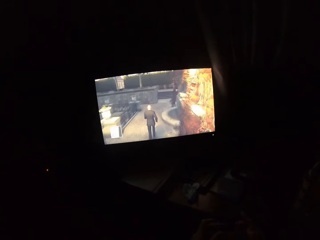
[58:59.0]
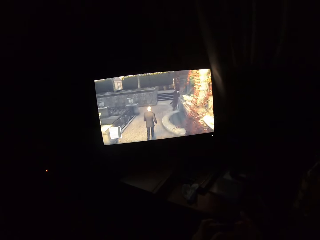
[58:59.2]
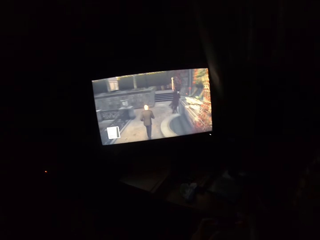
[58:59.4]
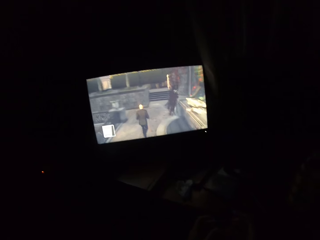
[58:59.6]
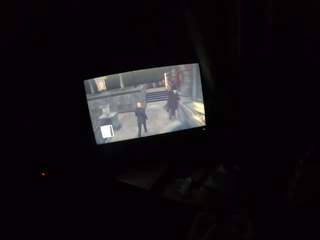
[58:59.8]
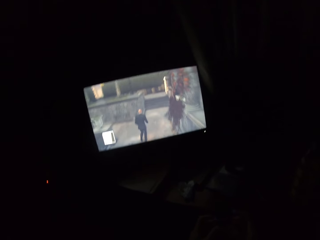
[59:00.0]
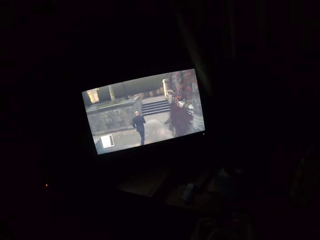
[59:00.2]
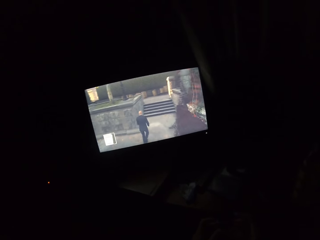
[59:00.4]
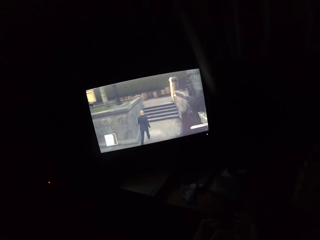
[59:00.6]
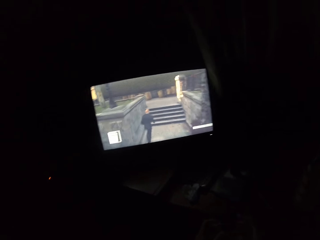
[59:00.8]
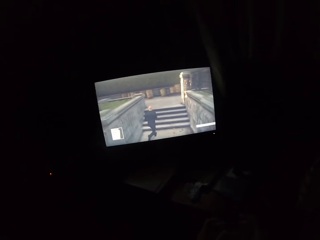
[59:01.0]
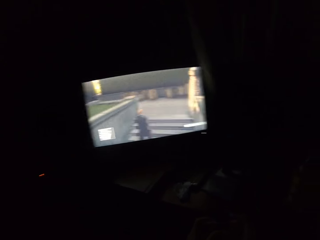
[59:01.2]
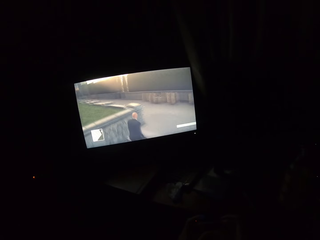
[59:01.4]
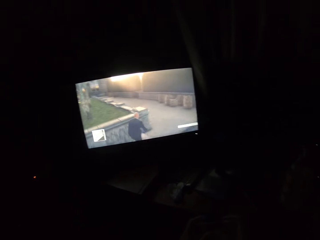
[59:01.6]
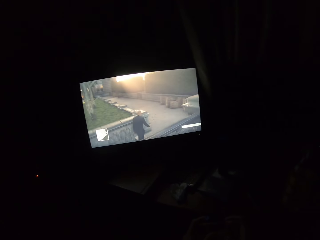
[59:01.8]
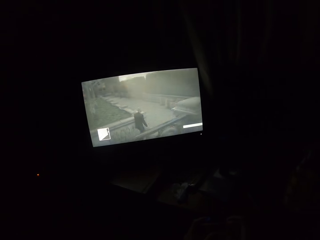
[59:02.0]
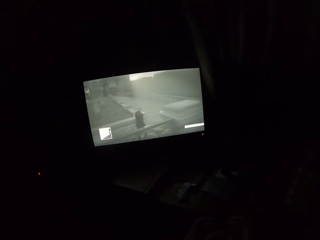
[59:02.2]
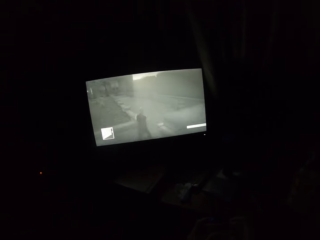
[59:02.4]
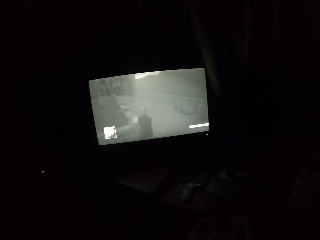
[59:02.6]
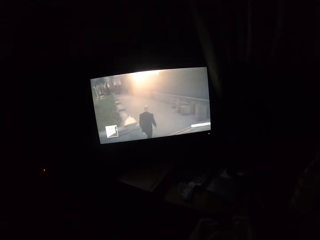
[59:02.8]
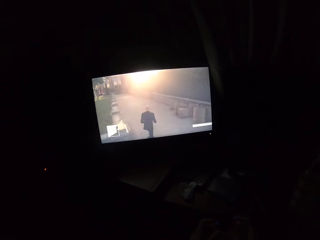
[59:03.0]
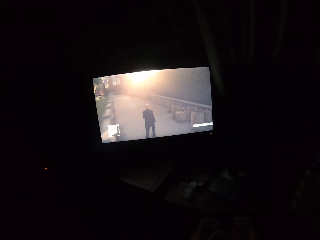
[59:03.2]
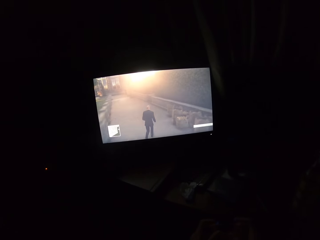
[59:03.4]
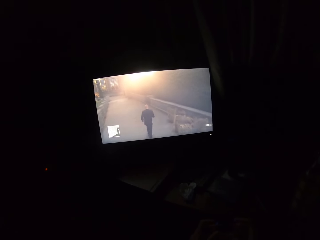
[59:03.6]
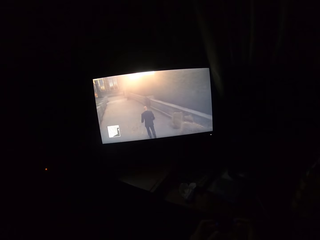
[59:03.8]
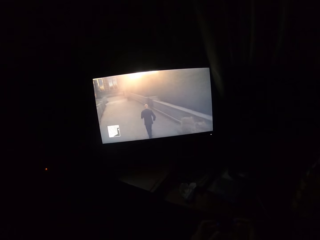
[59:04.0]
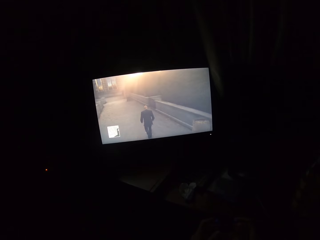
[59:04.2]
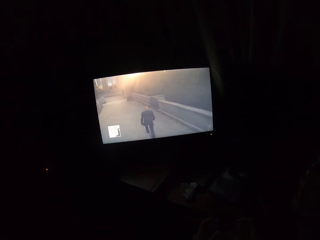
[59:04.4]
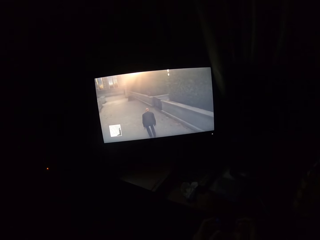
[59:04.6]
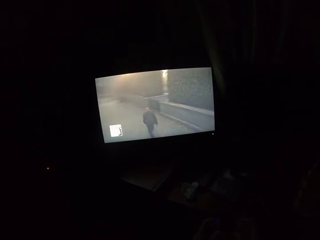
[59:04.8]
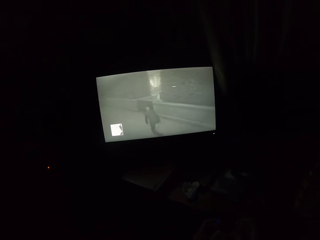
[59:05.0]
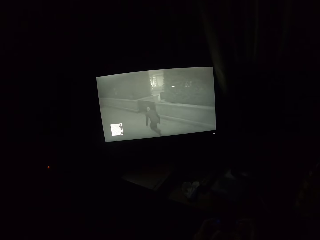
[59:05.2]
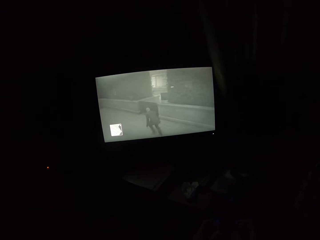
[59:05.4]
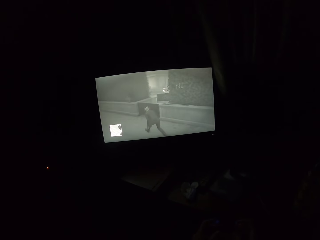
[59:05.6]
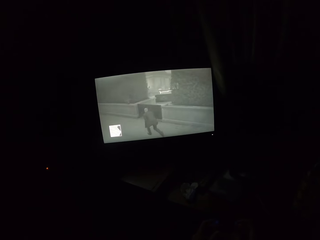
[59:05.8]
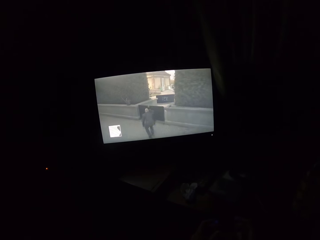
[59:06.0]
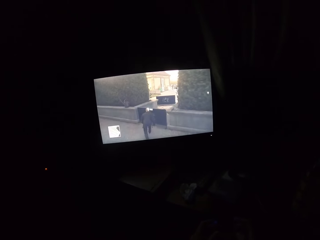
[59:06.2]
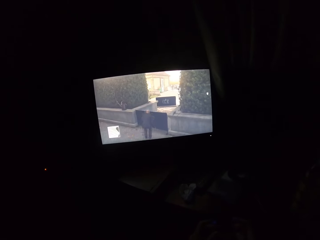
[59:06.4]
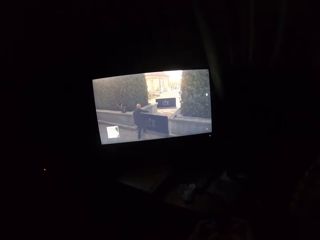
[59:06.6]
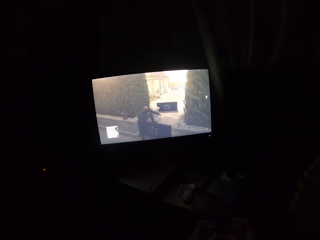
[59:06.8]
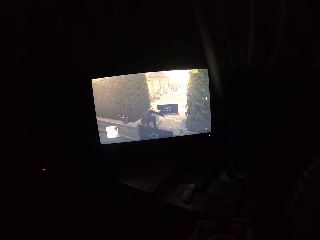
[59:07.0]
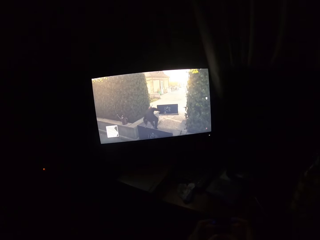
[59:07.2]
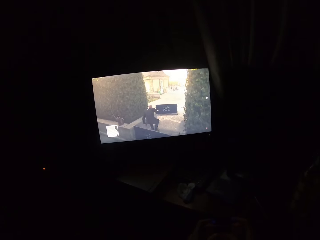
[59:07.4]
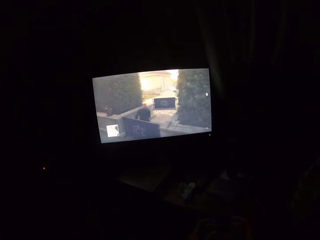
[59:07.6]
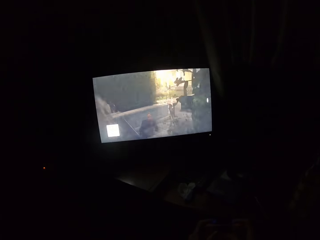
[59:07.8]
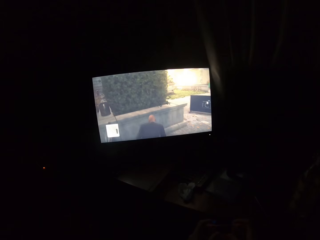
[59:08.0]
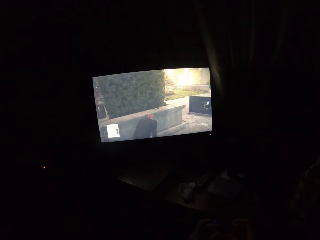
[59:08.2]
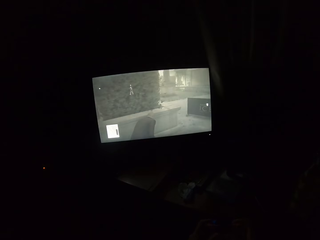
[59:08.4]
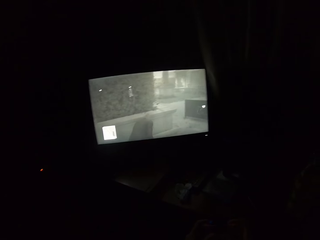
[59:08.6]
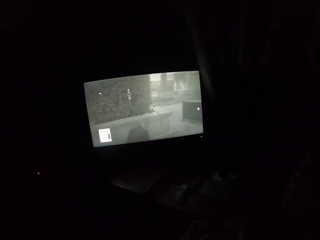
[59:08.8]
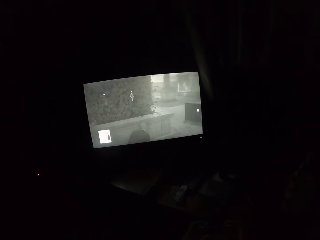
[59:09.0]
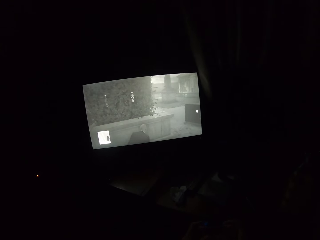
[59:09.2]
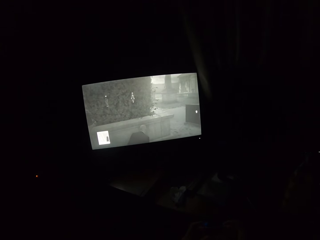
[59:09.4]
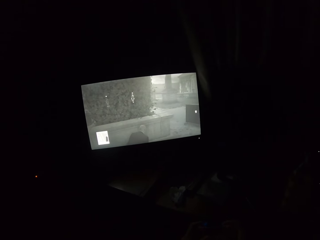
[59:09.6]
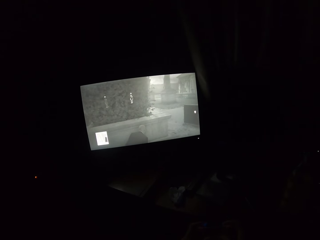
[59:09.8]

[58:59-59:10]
The camera wearer turns to the side. They play a video game on the screen.

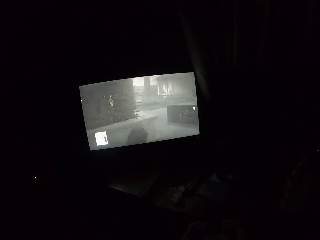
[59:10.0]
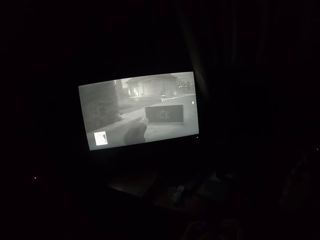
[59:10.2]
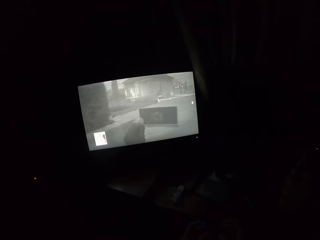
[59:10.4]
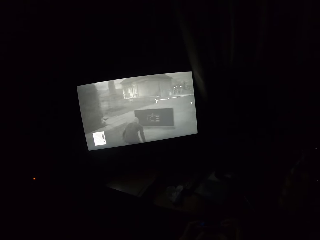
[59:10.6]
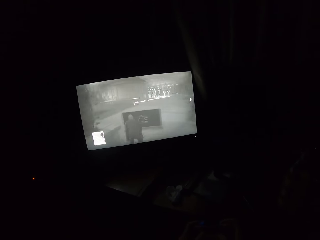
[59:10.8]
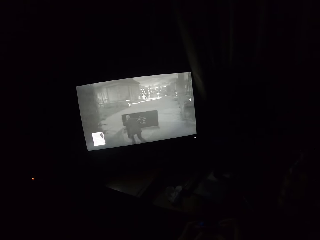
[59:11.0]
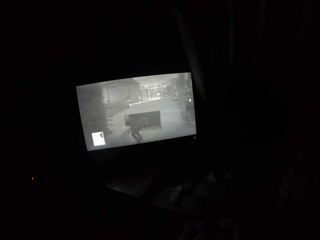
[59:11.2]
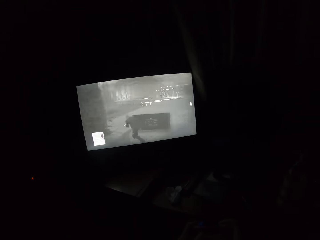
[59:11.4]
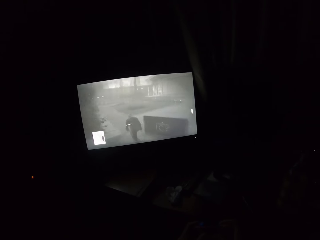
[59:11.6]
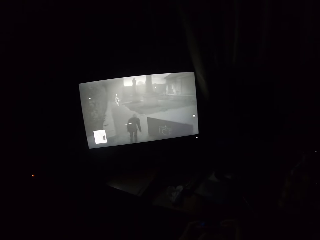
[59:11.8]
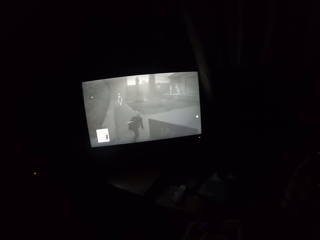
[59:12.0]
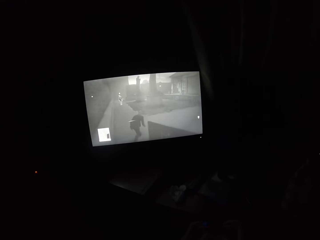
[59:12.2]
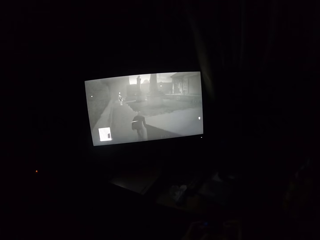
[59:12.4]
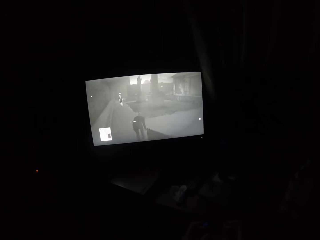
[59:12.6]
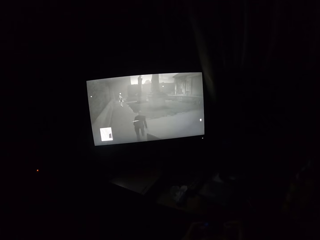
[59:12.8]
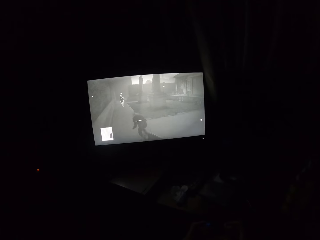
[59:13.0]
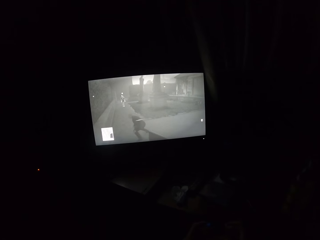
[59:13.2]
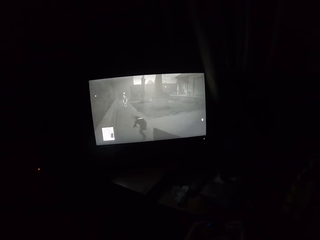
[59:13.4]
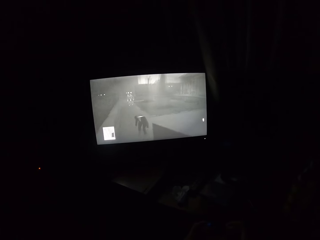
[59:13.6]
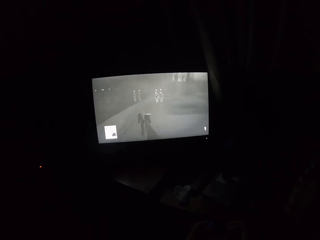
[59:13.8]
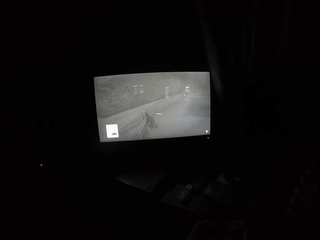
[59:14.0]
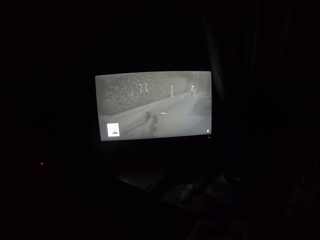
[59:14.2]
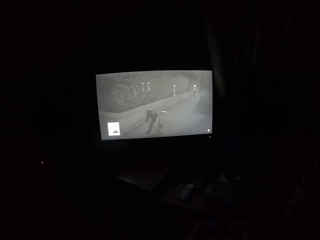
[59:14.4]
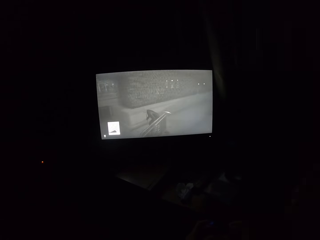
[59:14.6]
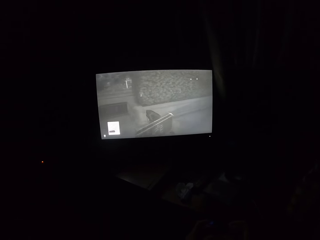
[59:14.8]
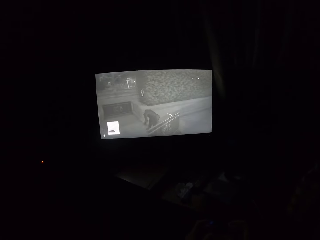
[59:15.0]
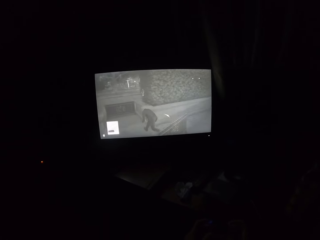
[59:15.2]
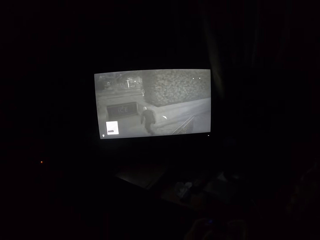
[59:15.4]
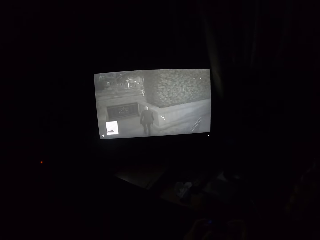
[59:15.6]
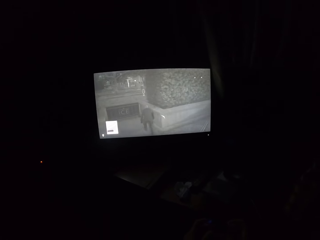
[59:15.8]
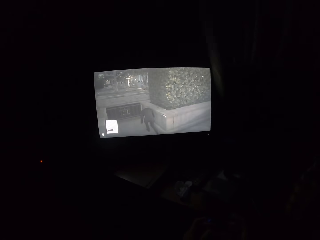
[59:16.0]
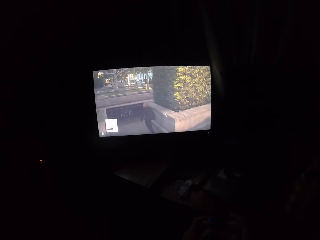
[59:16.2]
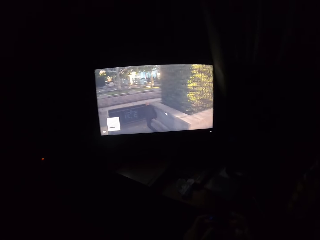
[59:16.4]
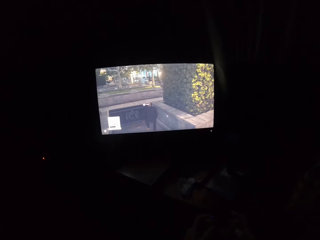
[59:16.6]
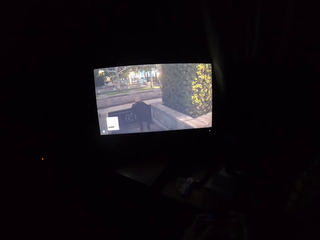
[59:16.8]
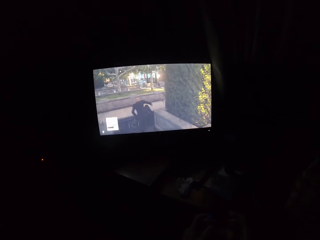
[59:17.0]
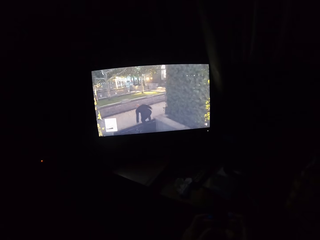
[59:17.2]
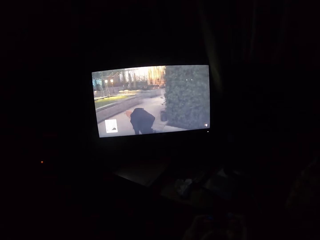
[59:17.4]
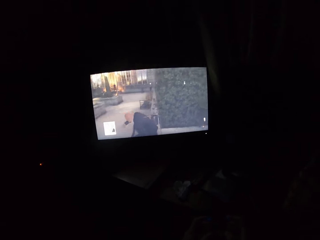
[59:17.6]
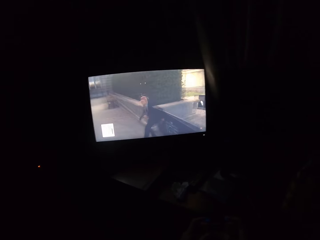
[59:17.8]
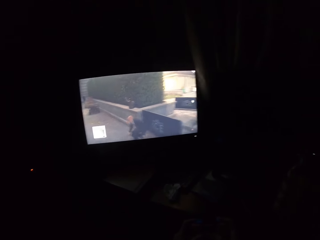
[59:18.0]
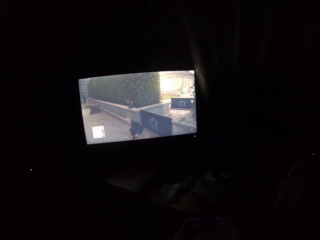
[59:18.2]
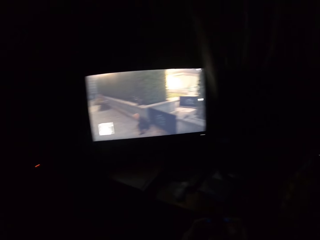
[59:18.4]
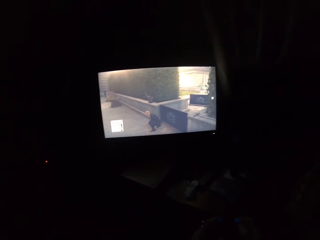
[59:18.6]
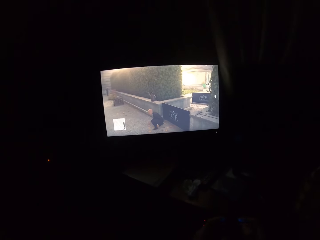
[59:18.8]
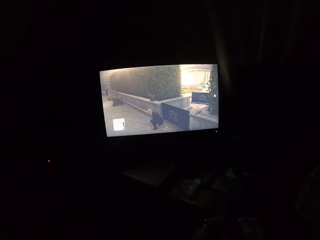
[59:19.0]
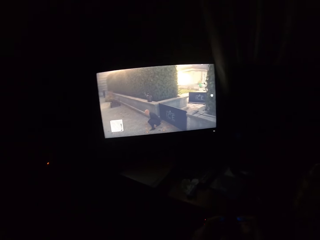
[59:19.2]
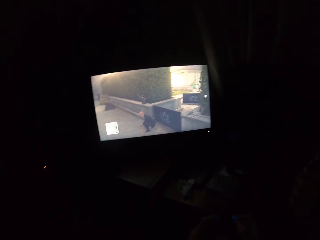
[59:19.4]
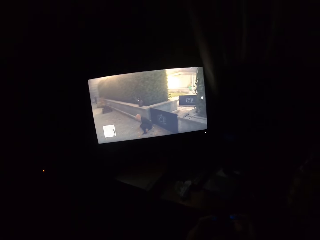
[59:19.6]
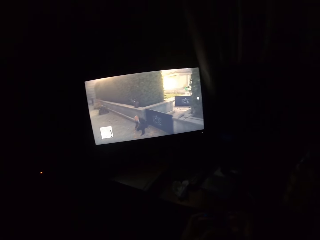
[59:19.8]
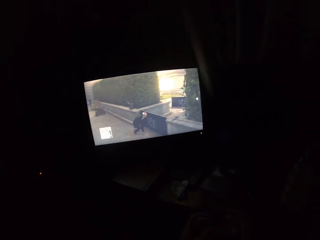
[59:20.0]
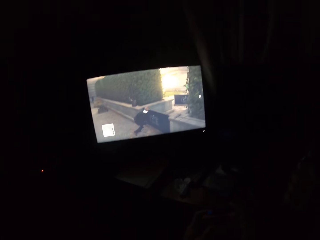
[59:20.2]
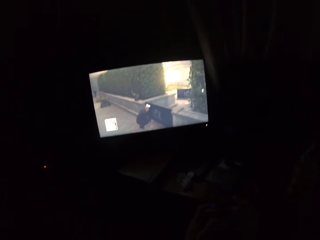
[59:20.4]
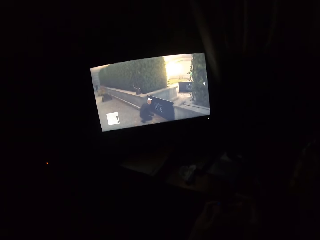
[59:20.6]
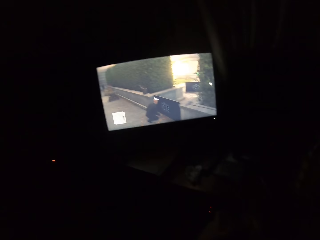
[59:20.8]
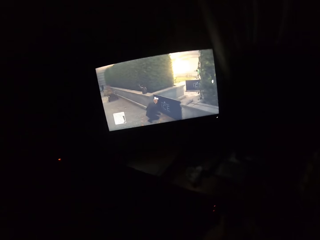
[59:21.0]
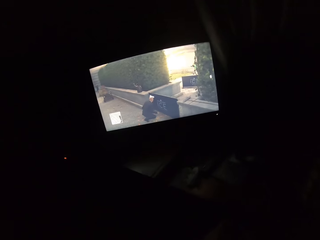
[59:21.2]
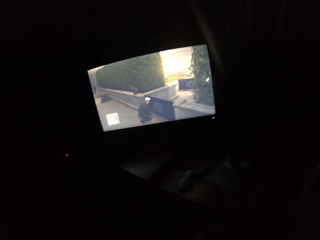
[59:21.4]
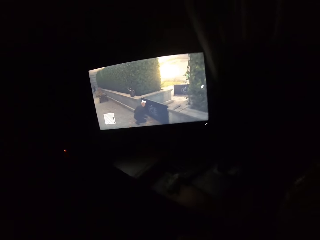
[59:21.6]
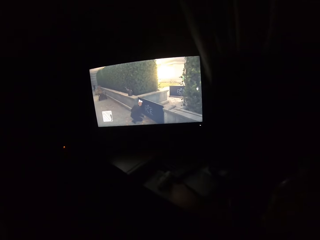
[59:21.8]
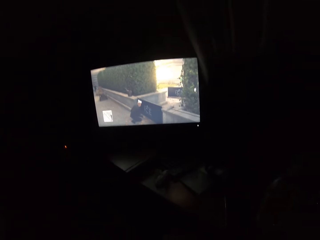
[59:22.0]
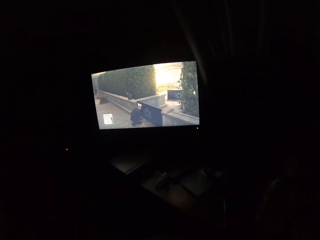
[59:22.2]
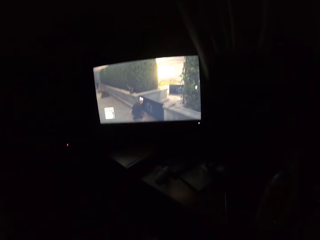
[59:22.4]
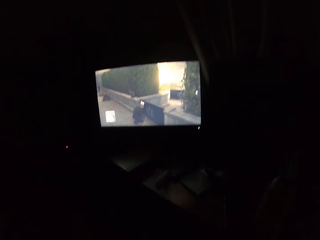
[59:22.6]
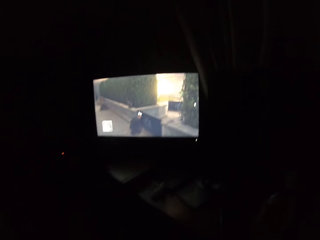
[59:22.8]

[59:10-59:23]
The camera wearer turns to the side. They play a video game on the screen. They turn to the side.
